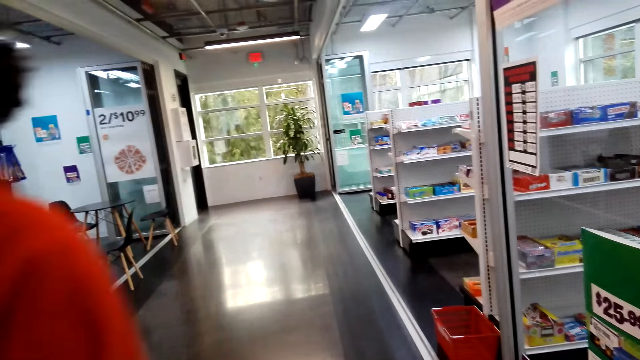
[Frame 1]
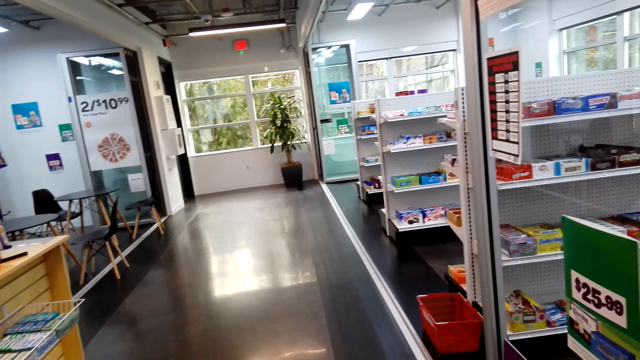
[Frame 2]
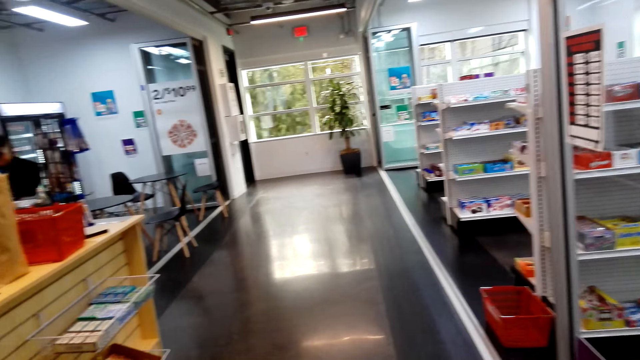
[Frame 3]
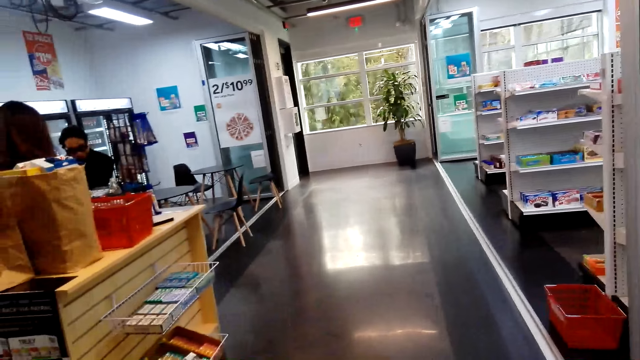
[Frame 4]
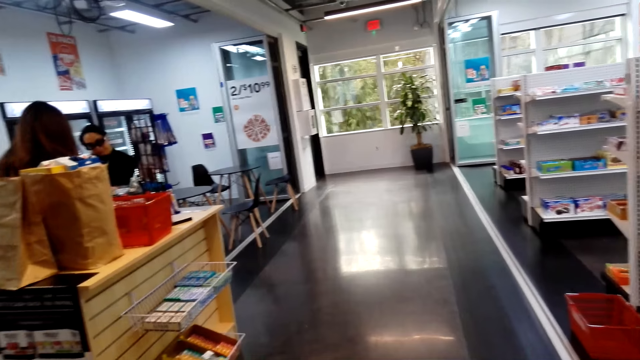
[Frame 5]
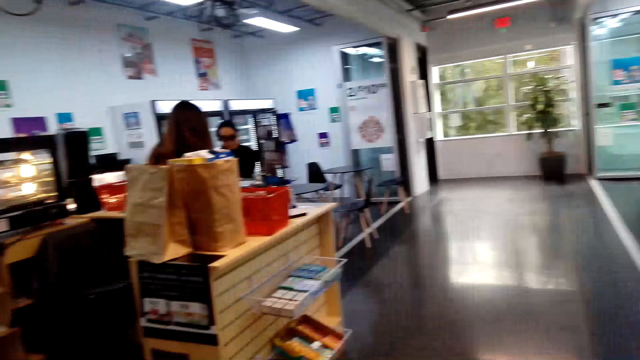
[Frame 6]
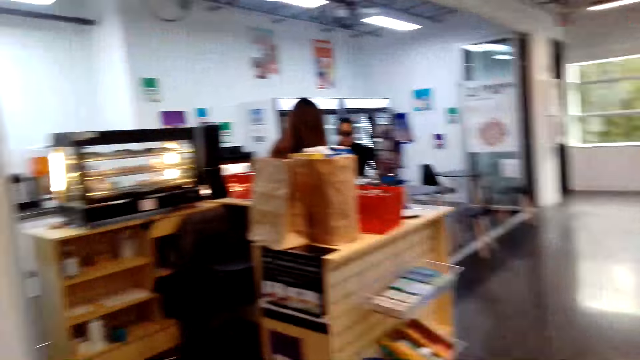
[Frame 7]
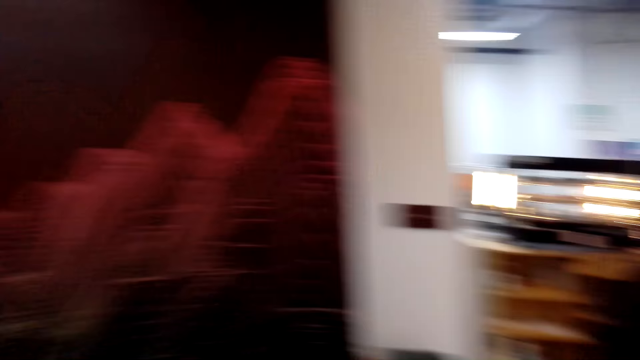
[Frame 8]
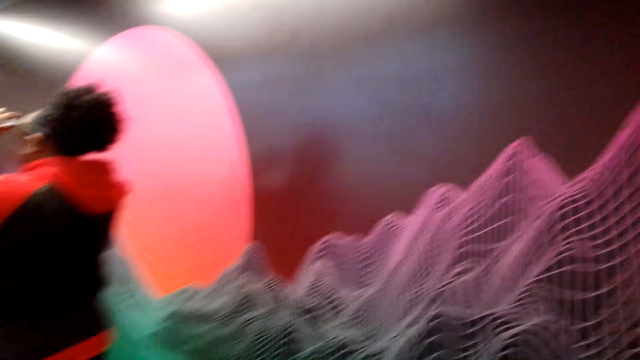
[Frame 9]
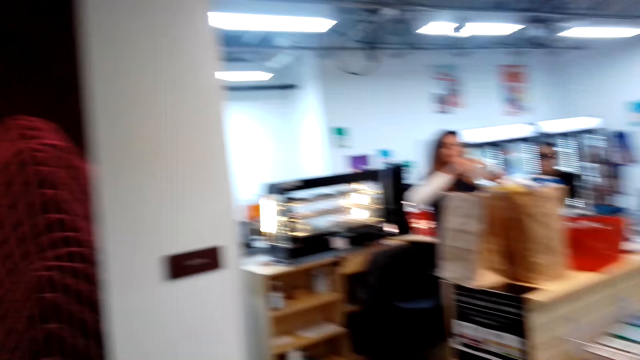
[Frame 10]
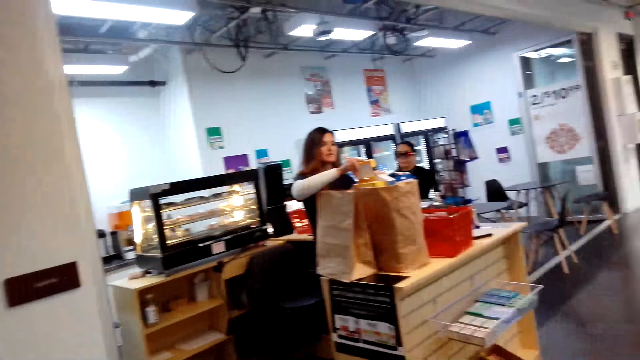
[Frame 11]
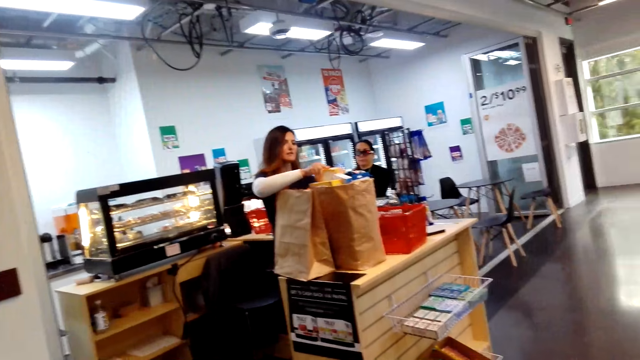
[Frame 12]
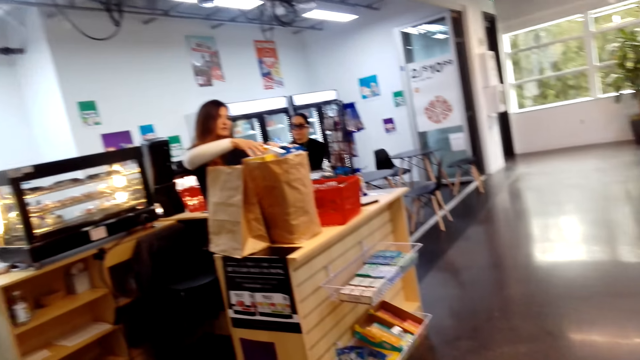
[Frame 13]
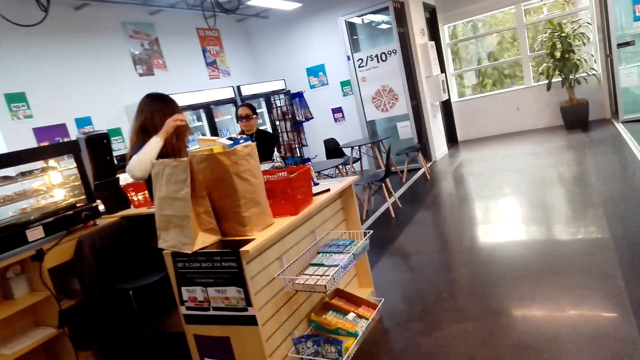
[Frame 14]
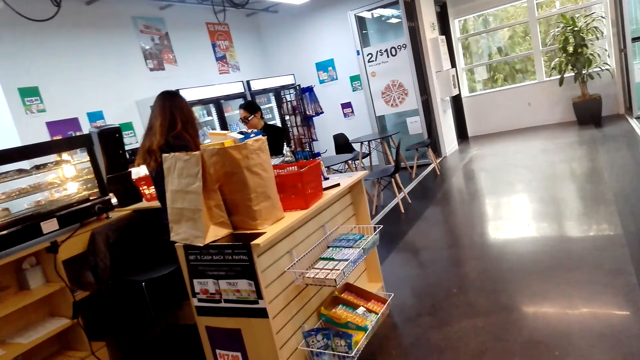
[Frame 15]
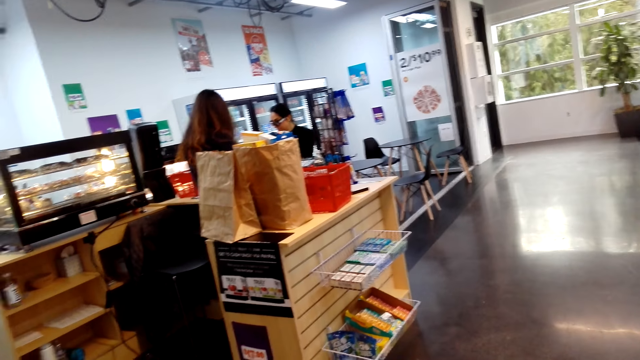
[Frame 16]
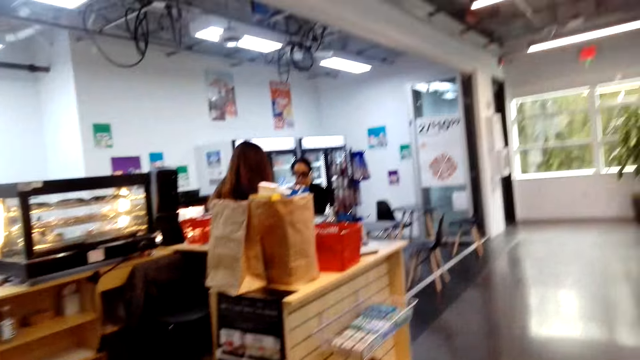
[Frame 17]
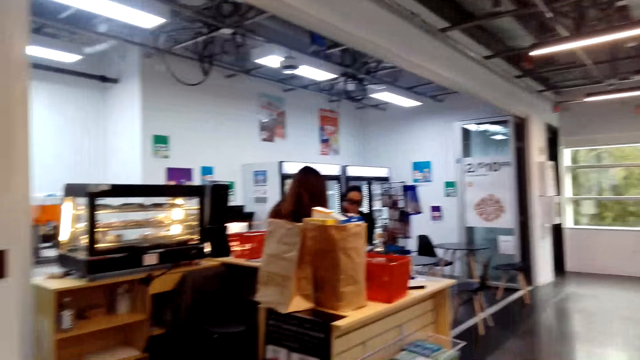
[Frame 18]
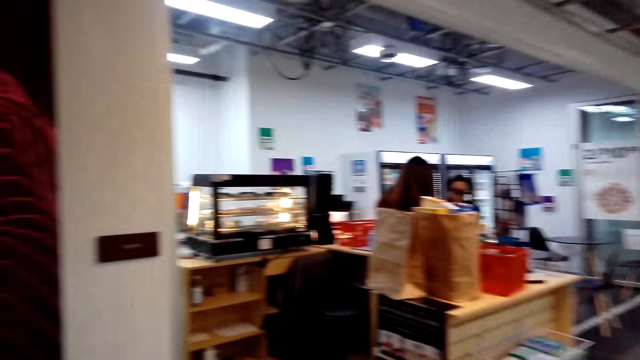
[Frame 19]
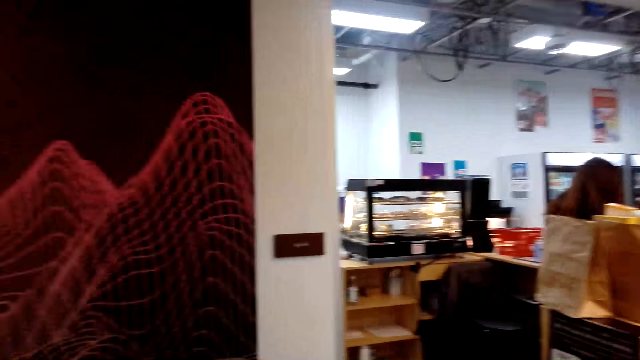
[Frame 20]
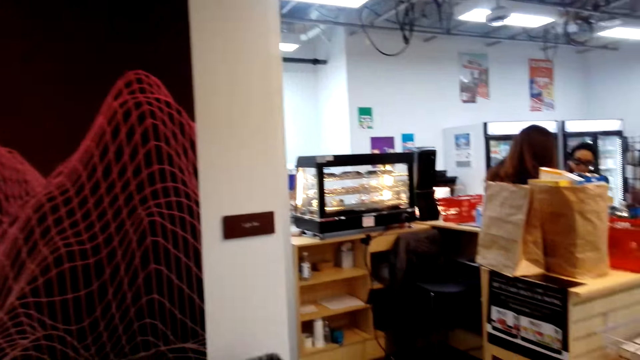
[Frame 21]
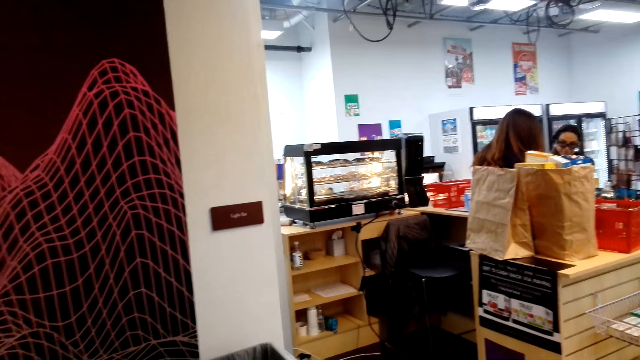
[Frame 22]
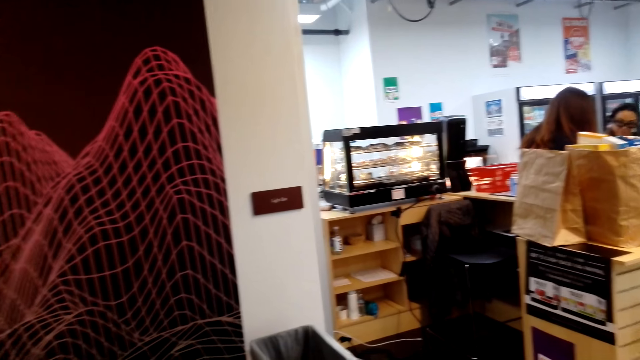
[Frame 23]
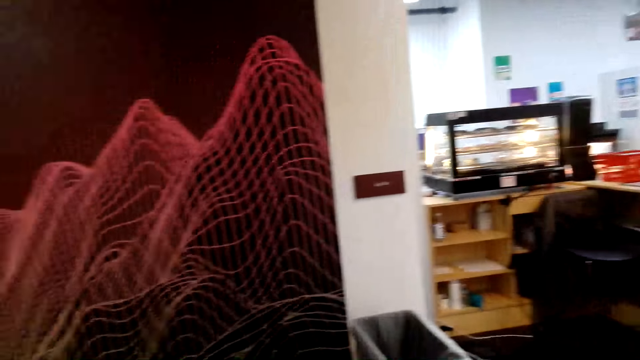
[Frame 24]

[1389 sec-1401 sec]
The camera wearer looks around. A lady puts something in the bag and turns left. Another lady looks down and looks aside. The camera wearer looks around.

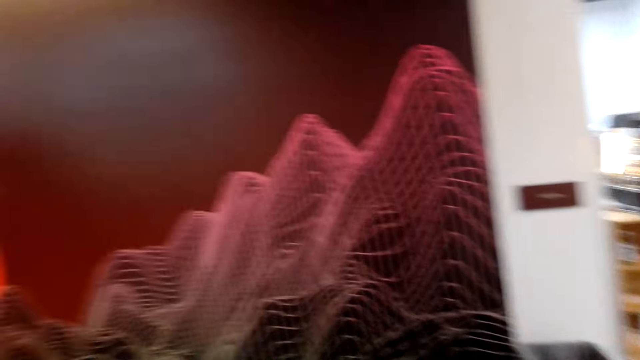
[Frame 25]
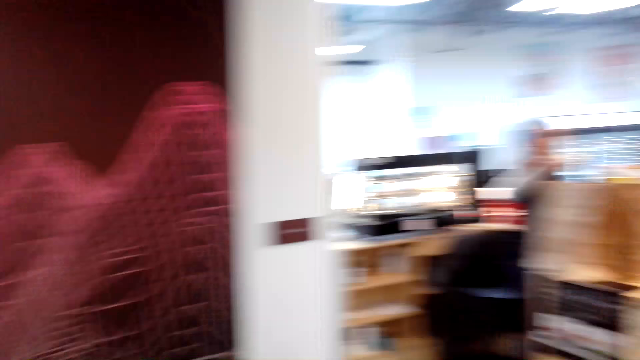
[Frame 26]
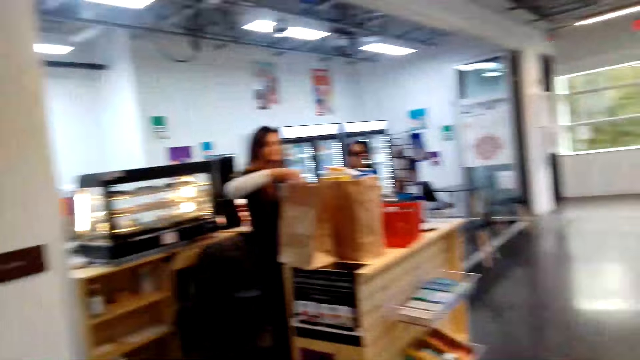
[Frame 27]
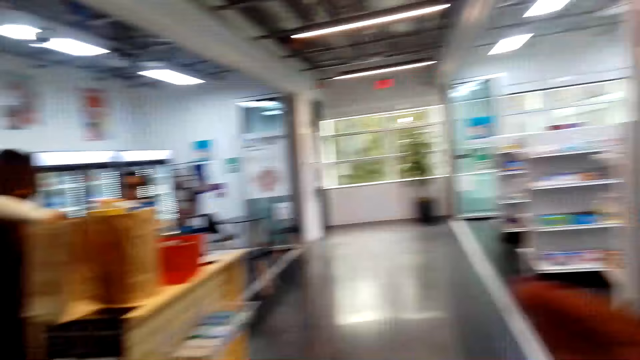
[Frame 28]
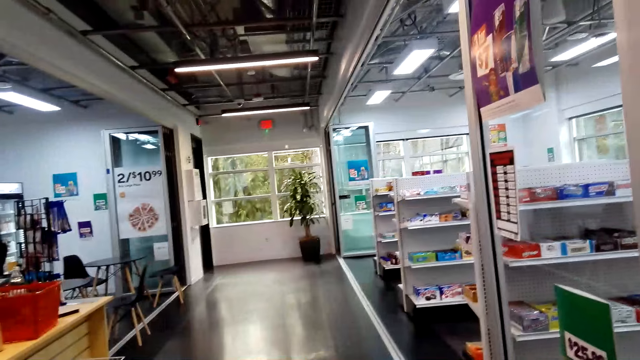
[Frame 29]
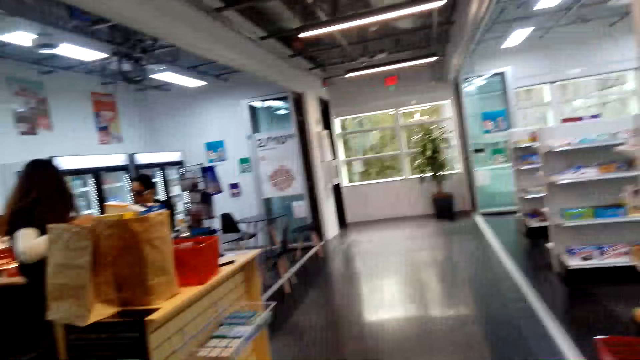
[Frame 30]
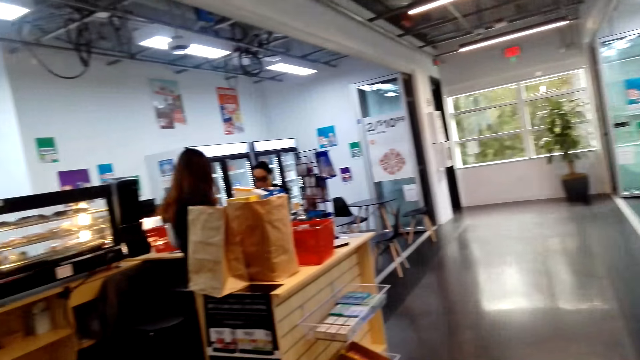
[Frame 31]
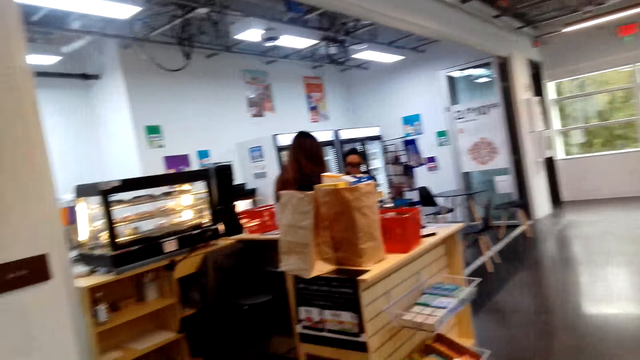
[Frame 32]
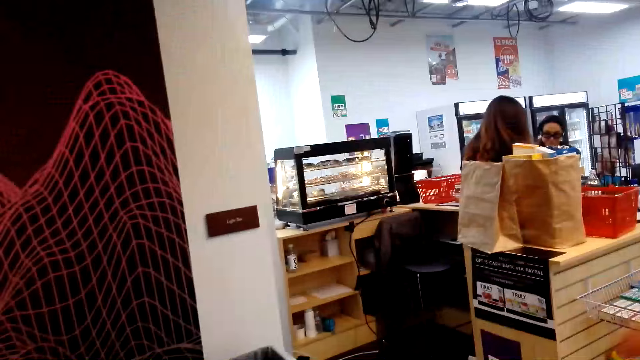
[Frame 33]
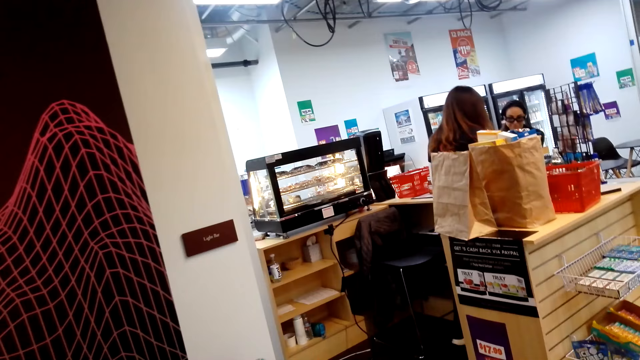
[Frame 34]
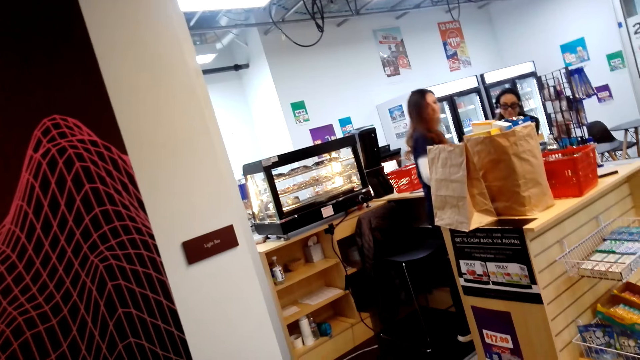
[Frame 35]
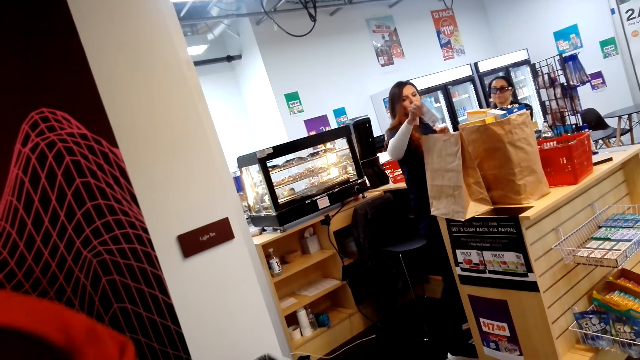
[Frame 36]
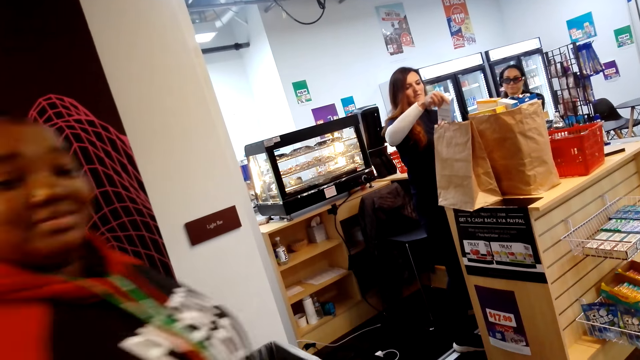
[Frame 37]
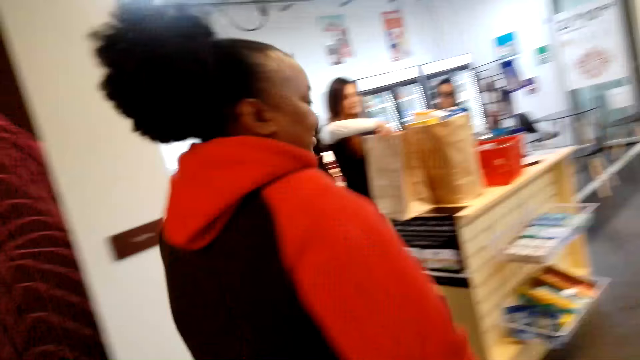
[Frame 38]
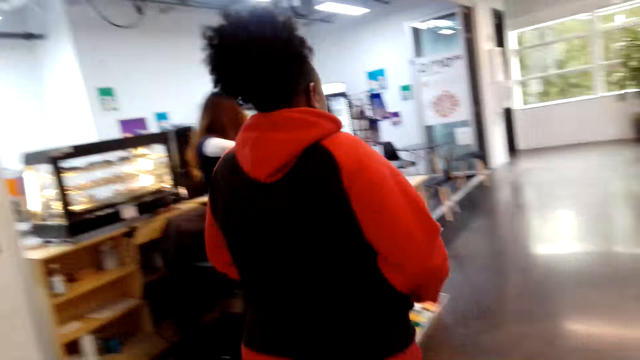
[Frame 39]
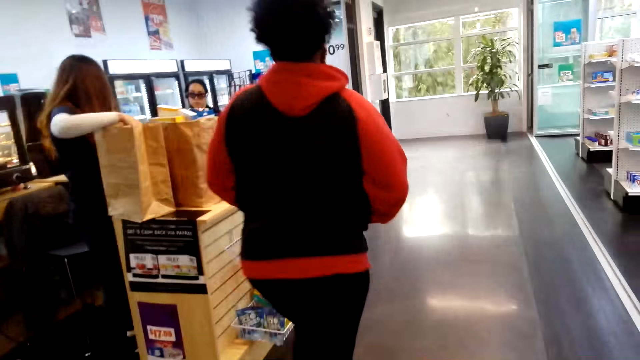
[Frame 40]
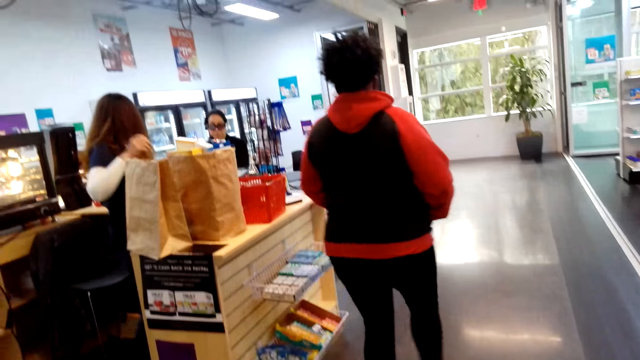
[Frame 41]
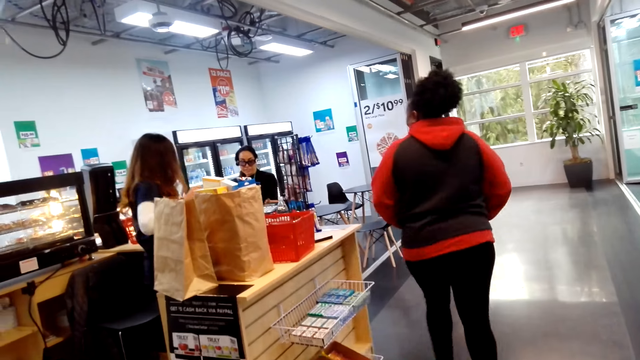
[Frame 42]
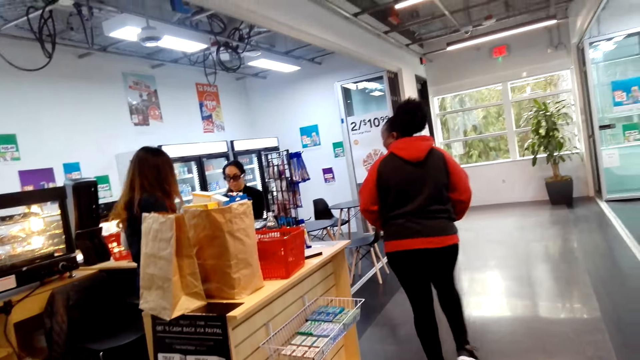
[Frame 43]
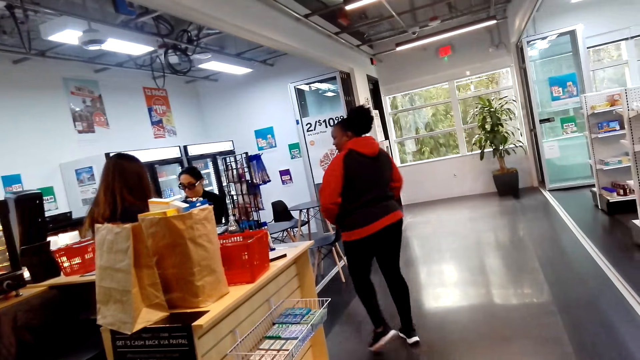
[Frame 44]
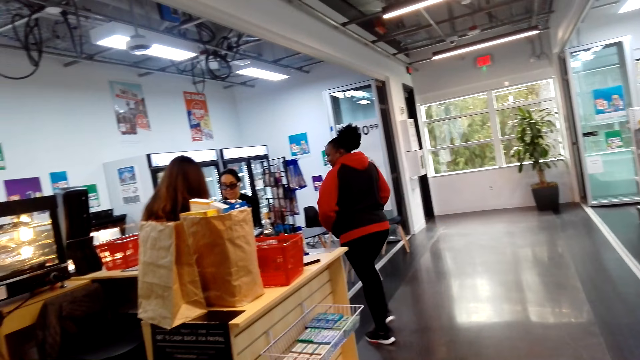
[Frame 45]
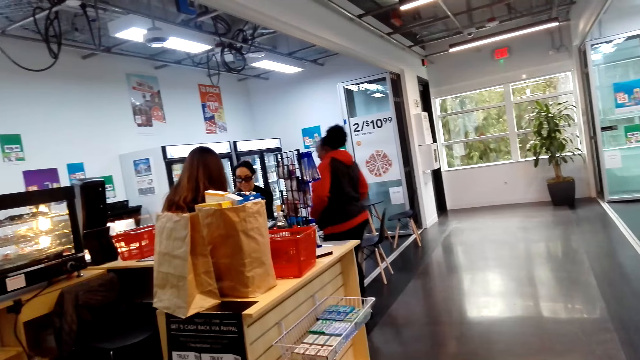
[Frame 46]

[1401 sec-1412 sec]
A lady puts something in the bag, turns left and puts something in the bag. Another lady moves around. A third lady moves her hand.
